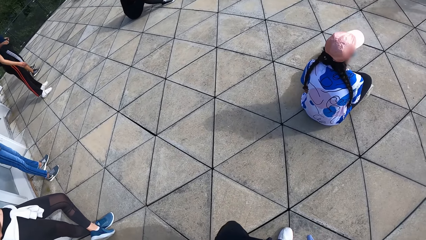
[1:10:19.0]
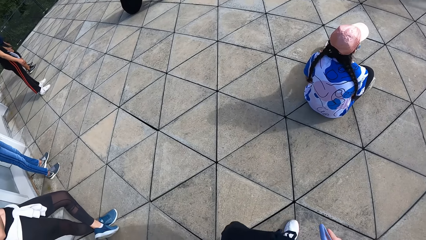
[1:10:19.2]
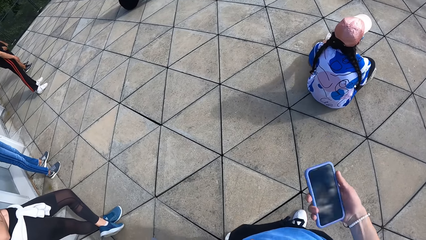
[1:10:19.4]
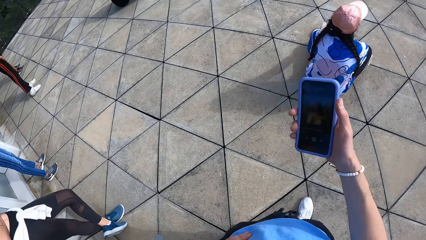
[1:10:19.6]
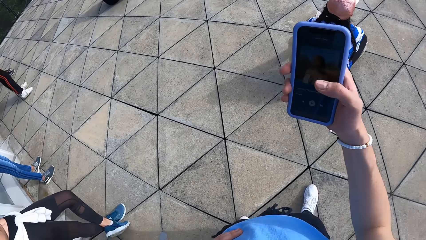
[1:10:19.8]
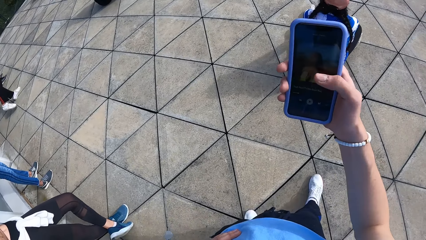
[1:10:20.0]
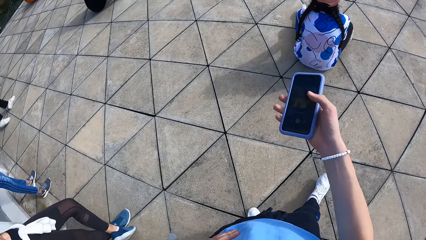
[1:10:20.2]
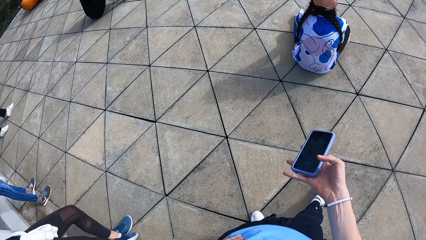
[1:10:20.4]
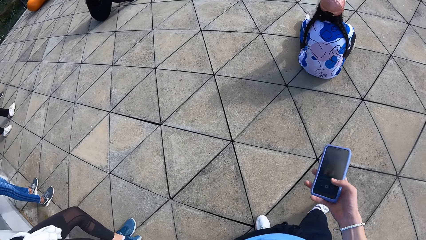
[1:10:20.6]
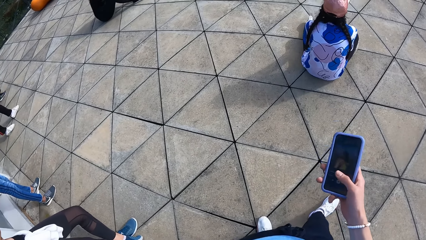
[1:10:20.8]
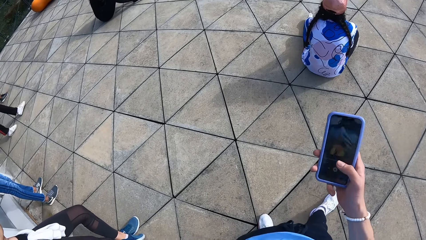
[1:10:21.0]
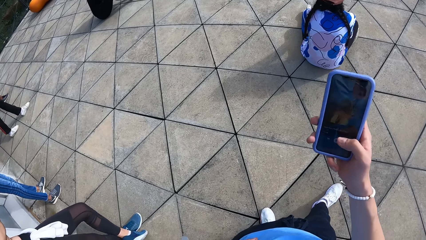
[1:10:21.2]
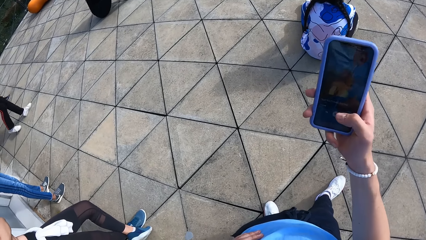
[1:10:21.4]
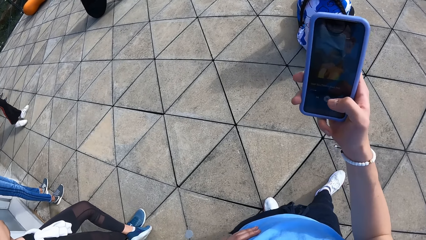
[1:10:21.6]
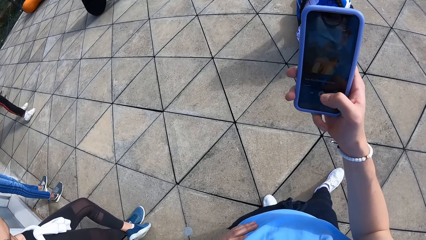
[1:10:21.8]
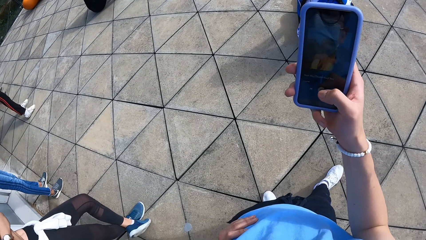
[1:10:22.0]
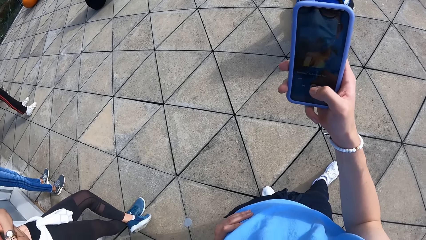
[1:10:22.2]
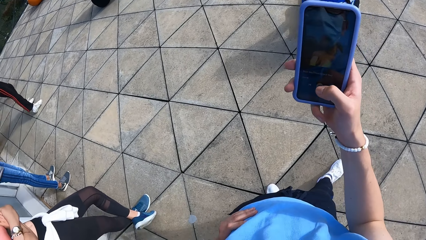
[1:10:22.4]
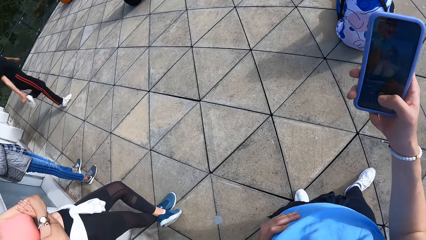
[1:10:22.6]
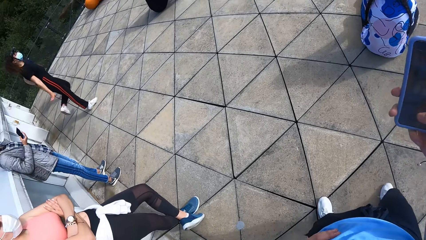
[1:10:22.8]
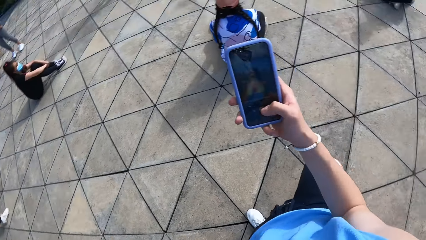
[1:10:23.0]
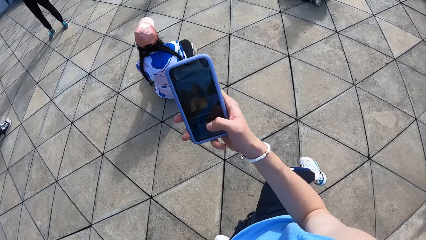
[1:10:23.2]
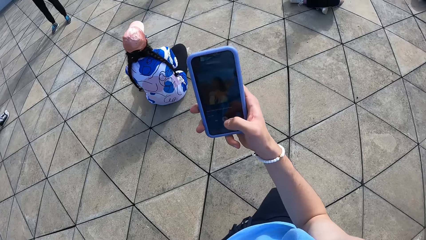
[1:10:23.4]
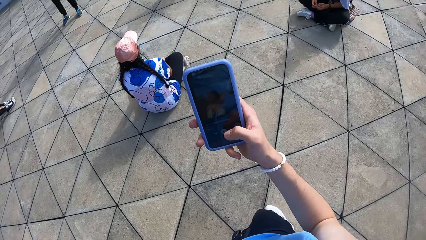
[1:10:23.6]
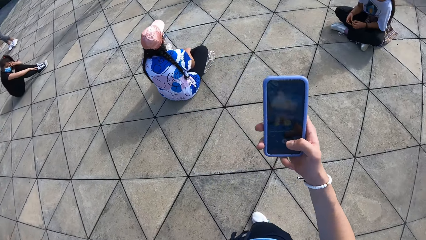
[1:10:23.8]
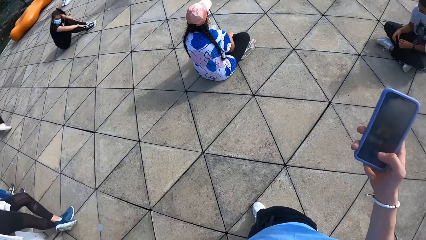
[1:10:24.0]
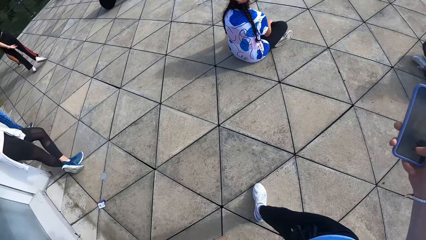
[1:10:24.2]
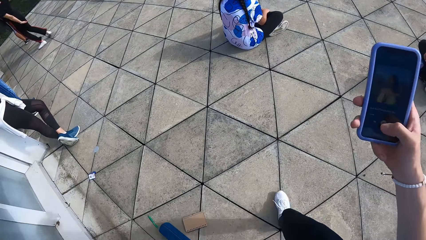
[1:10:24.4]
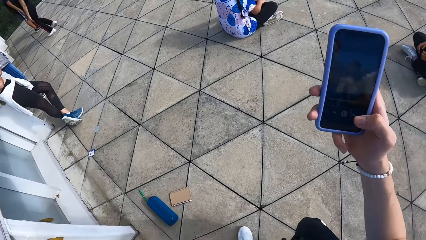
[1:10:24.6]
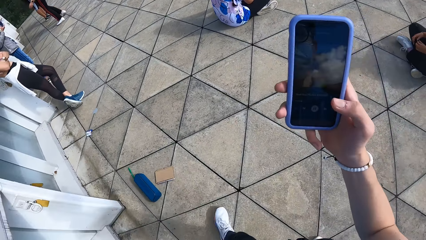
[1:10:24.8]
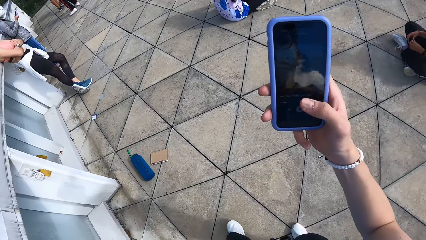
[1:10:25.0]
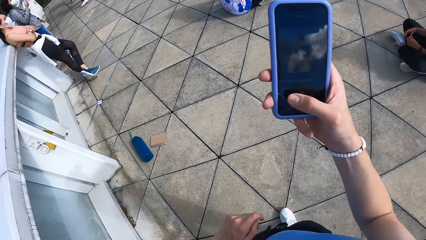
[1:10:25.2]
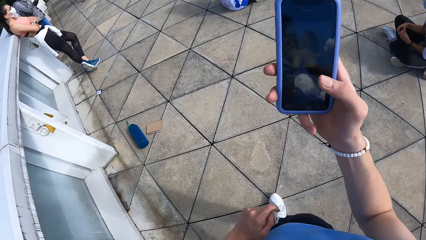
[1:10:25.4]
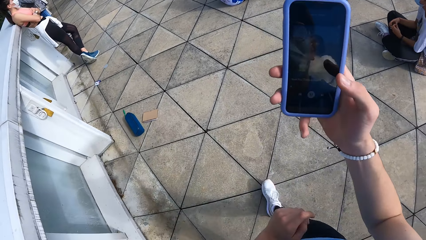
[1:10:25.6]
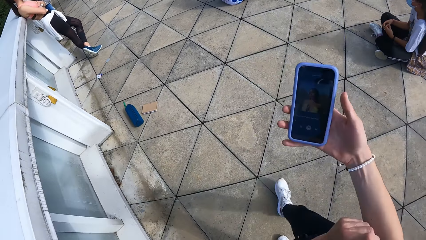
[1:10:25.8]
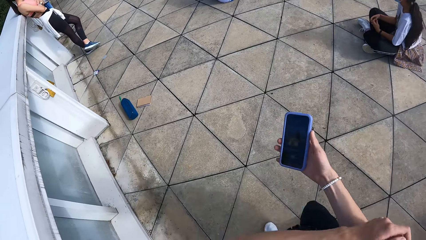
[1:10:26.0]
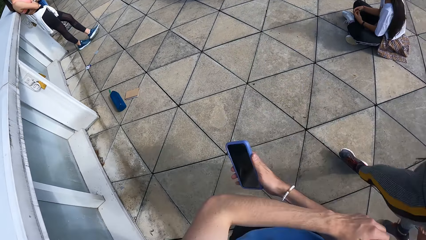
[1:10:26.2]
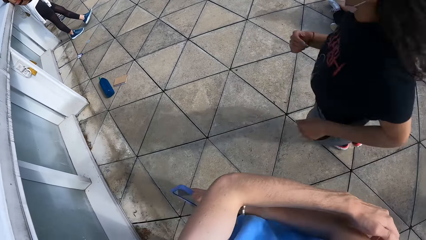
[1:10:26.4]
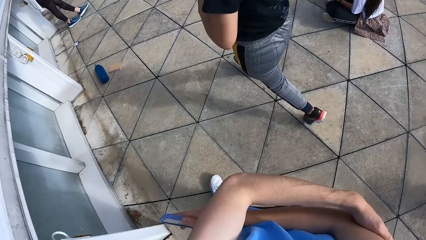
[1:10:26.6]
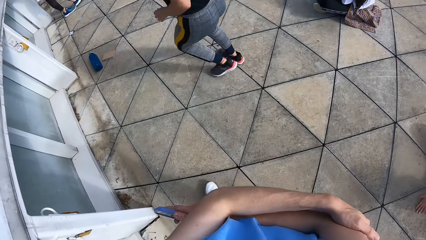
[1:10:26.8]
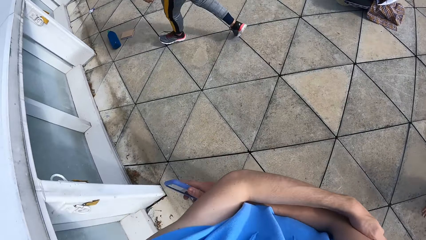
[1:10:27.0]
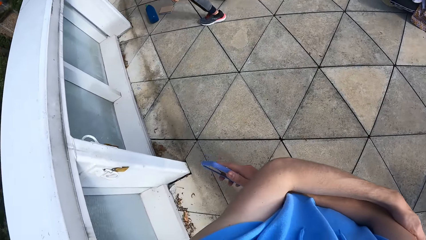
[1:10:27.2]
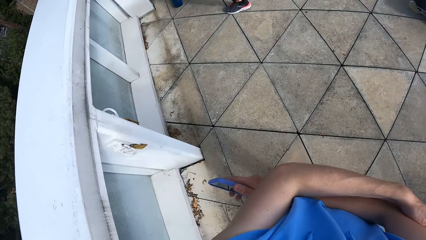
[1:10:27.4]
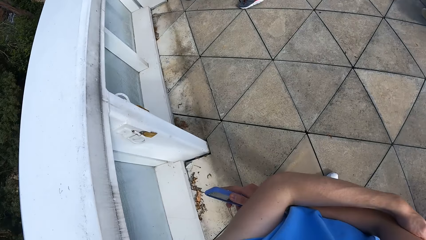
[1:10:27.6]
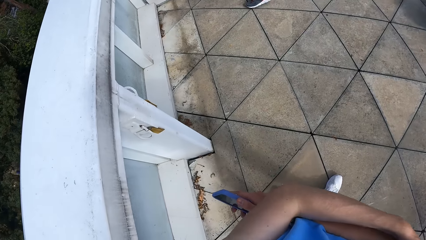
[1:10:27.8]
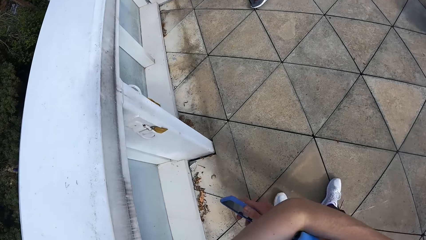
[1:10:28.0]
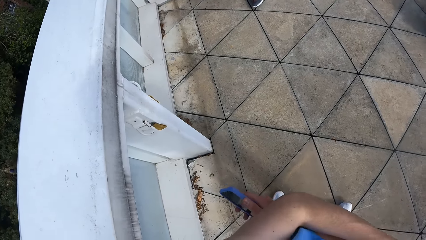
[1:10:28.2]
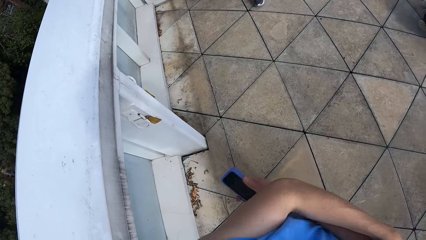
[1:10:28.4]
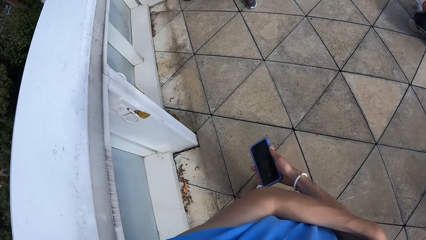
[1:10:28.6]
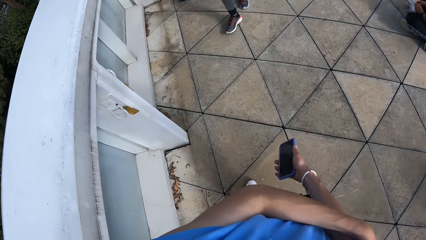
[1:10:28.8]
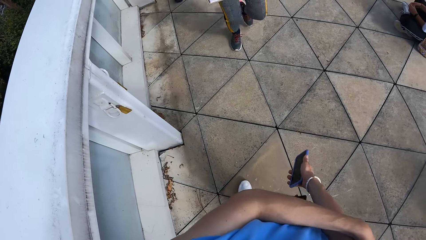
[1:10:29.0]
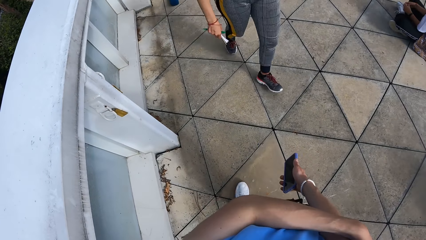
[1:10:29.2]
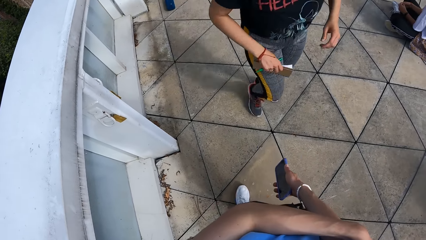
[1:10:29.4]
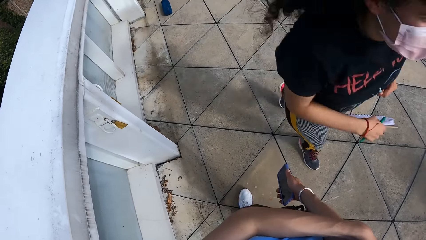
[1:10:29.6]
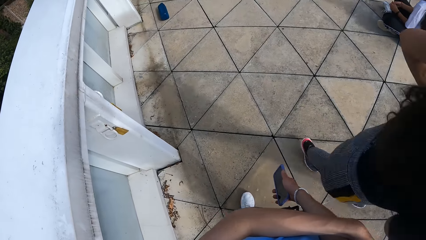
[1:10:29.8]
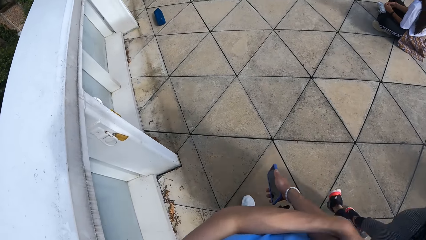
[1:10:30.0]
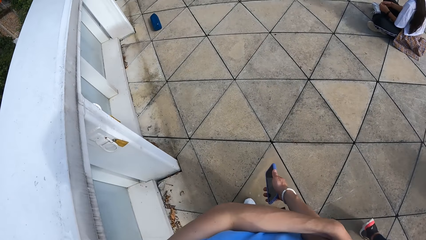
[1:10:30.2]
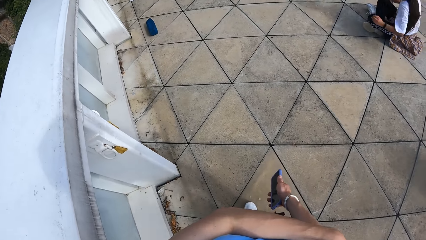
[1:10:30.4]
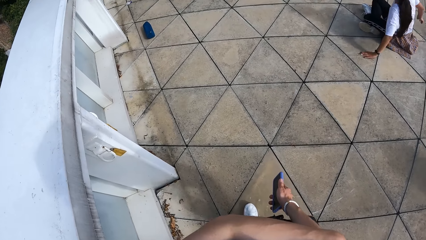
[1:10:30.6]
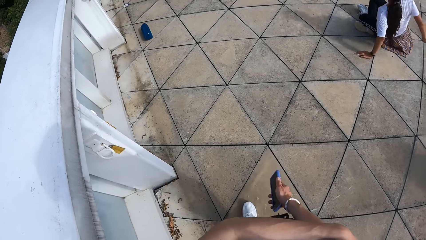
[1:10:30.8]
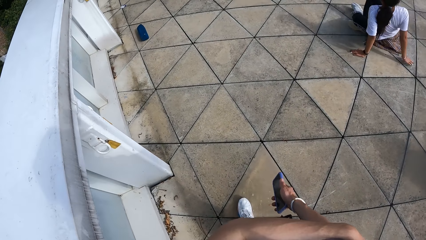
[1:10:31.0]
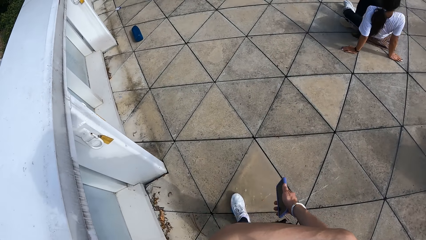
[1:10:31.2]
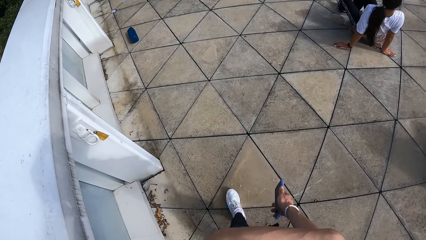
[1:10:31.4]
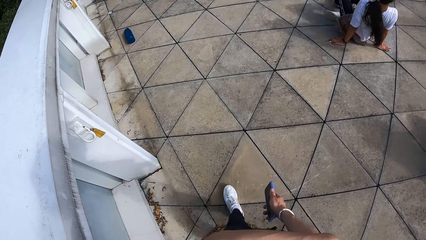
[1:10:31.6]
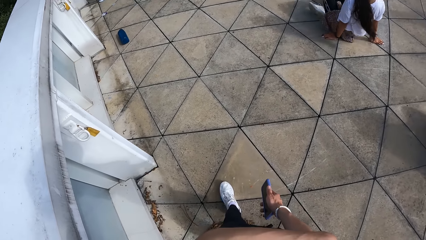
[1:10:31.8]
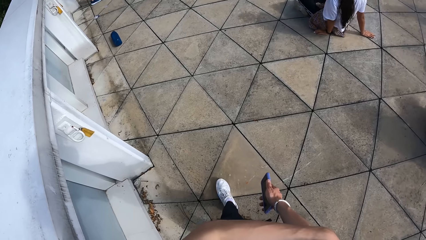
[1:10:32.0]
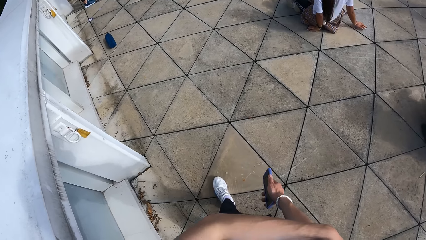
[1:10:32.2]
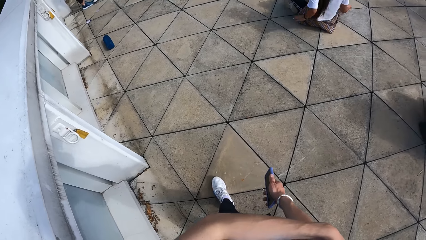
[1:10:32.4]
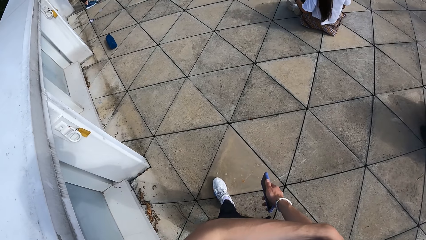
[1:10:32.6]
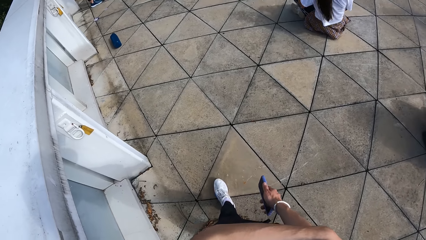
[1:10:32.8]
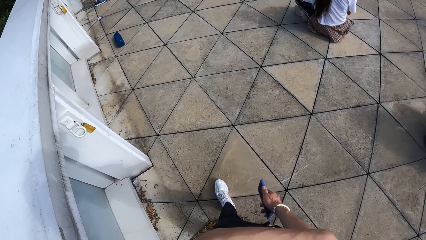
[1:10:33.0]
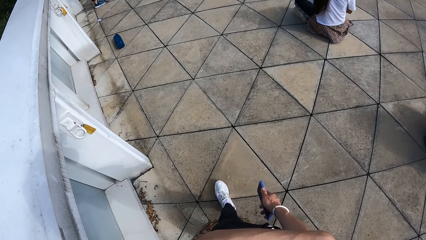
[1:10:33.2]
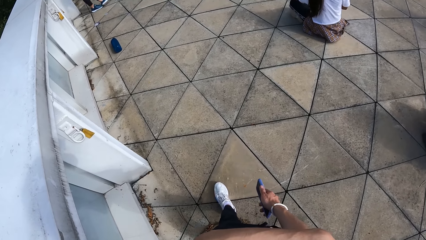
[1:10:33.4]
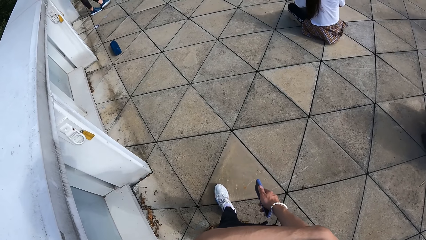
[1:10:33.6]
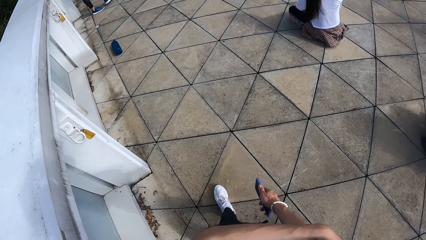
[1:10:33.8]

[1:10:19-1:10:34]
The camera wearer presses the phone with his right hand. He walks. A person runs.
